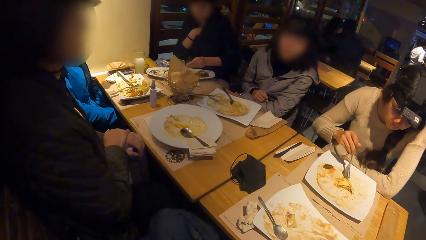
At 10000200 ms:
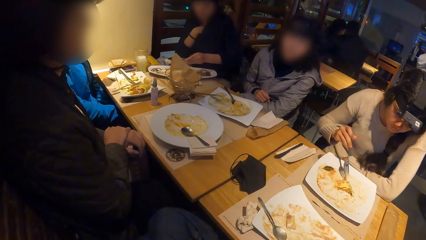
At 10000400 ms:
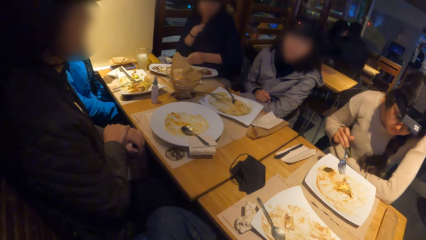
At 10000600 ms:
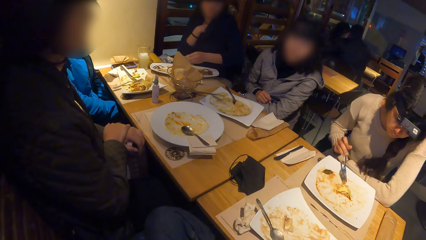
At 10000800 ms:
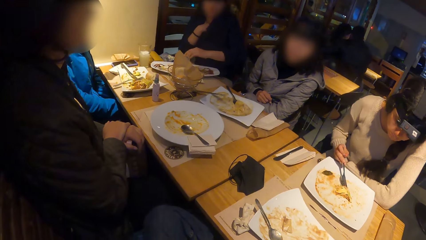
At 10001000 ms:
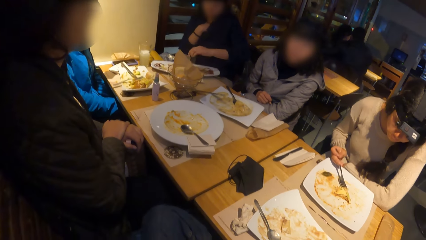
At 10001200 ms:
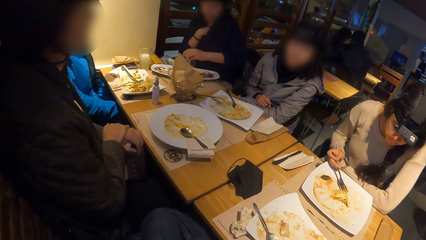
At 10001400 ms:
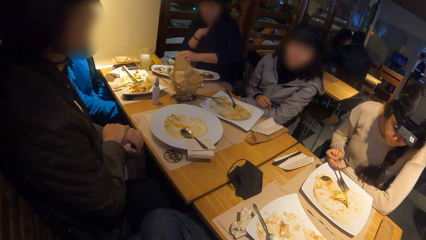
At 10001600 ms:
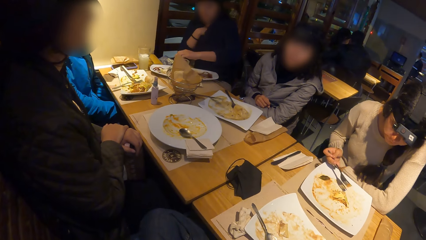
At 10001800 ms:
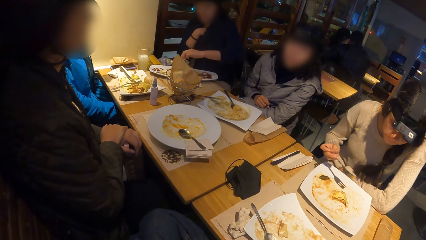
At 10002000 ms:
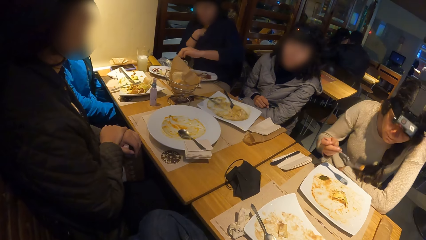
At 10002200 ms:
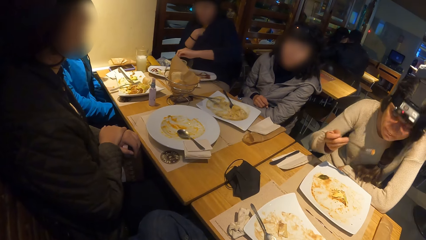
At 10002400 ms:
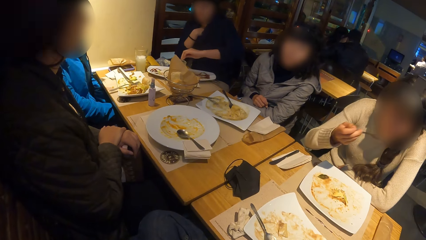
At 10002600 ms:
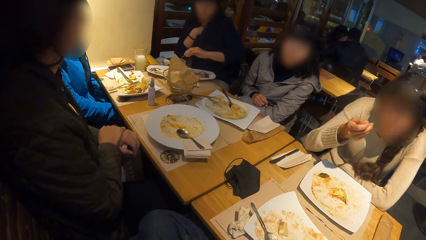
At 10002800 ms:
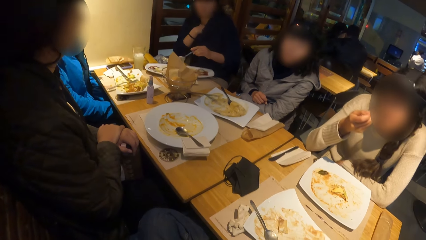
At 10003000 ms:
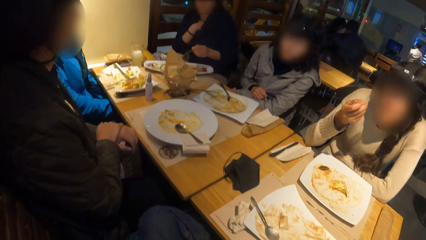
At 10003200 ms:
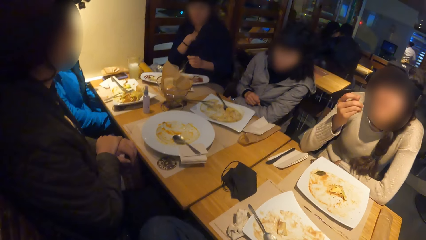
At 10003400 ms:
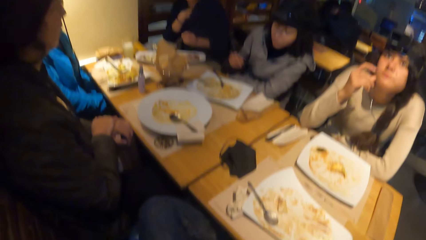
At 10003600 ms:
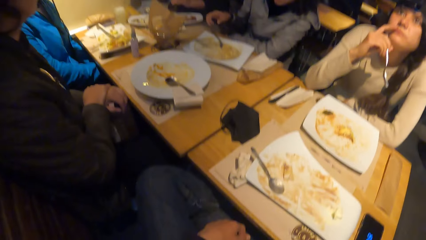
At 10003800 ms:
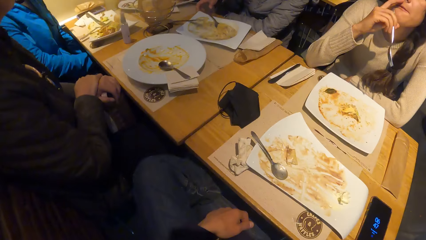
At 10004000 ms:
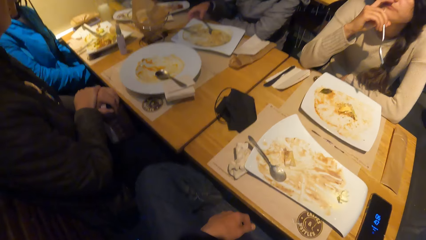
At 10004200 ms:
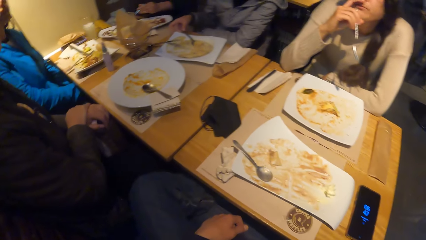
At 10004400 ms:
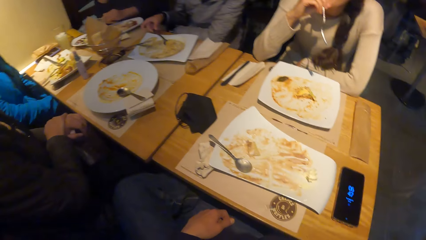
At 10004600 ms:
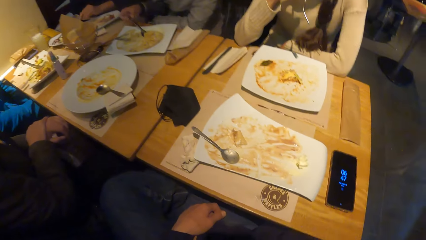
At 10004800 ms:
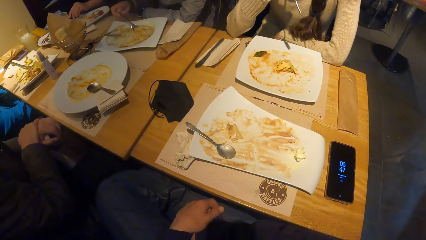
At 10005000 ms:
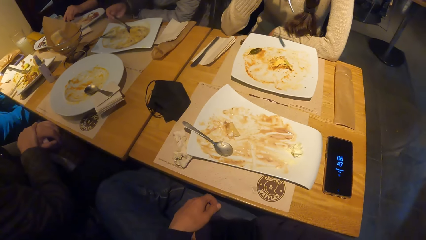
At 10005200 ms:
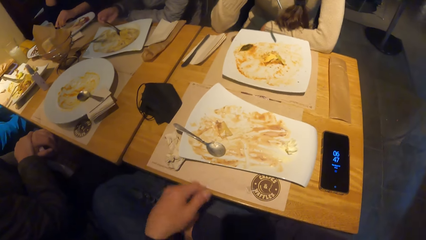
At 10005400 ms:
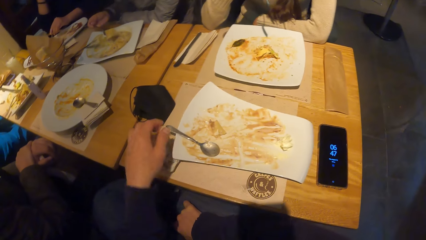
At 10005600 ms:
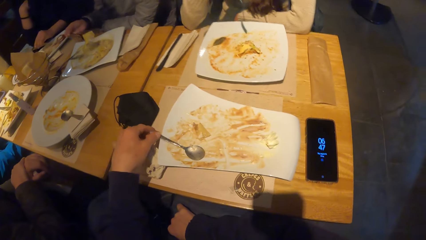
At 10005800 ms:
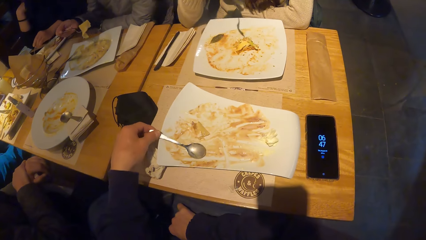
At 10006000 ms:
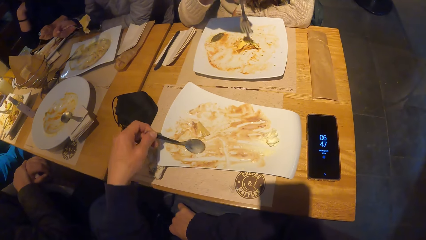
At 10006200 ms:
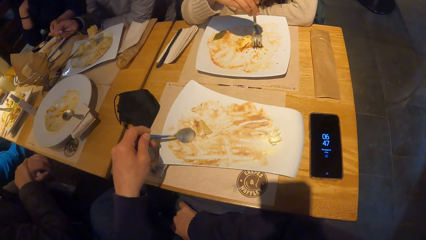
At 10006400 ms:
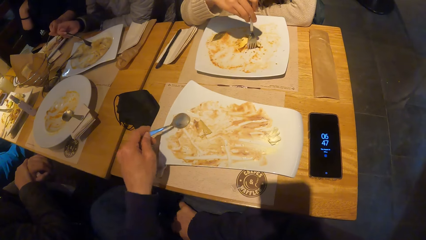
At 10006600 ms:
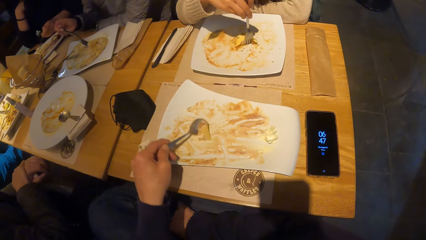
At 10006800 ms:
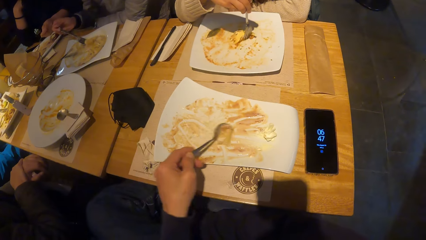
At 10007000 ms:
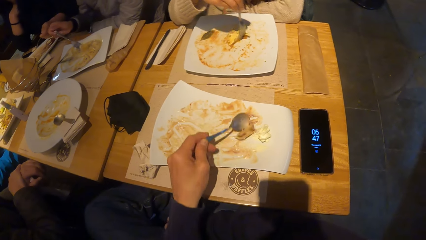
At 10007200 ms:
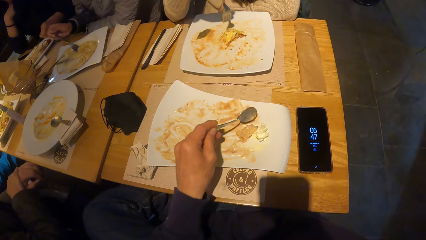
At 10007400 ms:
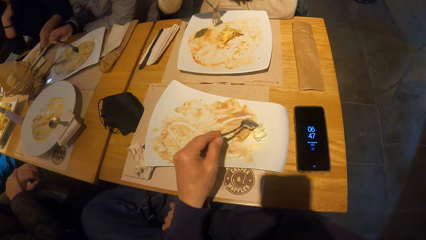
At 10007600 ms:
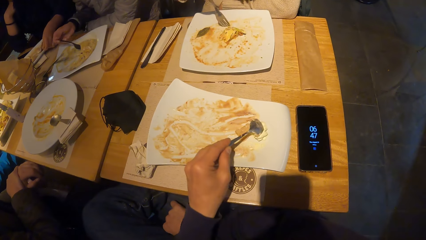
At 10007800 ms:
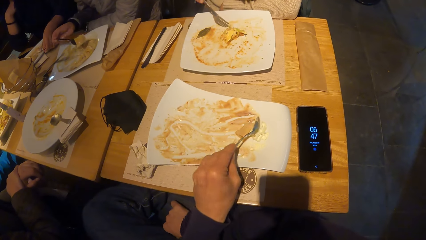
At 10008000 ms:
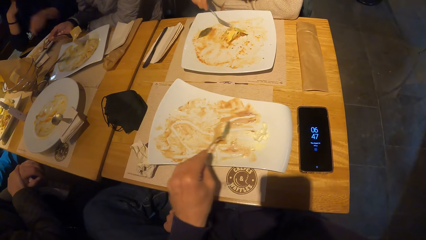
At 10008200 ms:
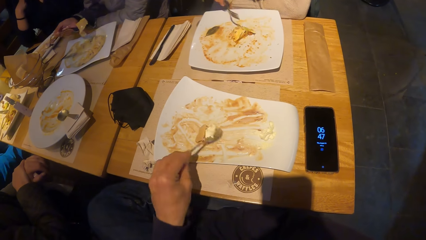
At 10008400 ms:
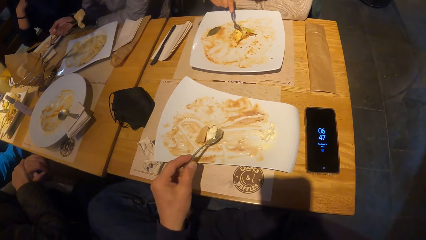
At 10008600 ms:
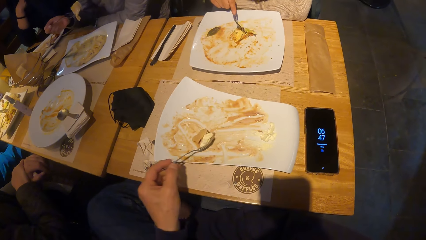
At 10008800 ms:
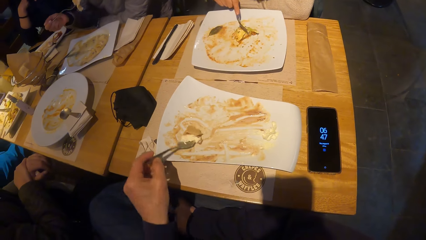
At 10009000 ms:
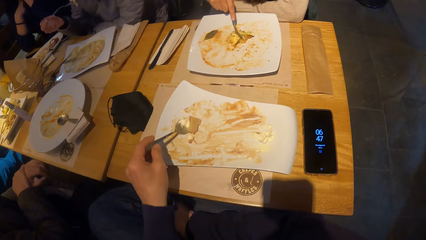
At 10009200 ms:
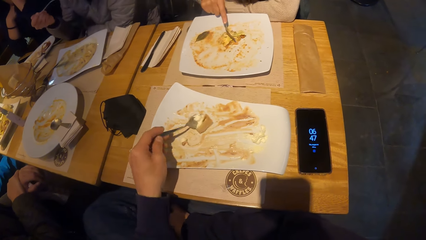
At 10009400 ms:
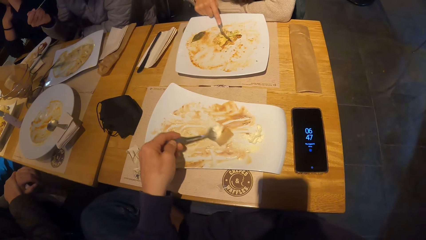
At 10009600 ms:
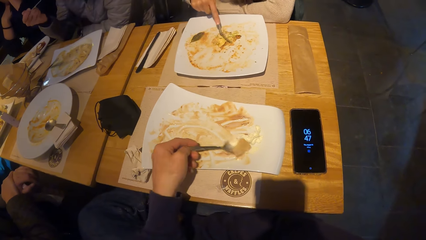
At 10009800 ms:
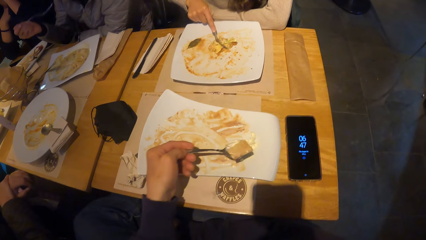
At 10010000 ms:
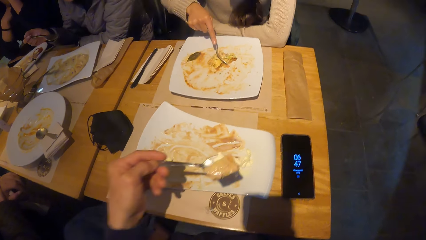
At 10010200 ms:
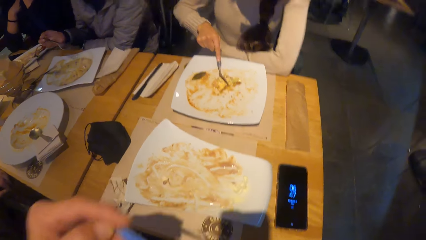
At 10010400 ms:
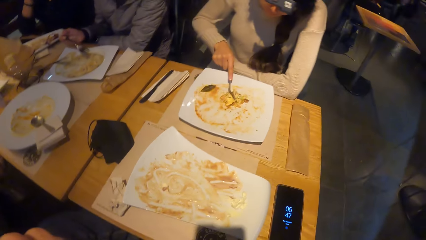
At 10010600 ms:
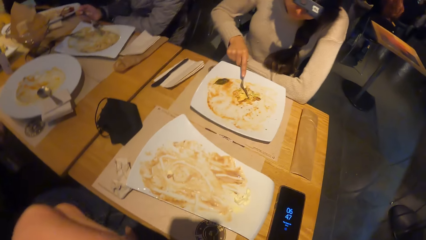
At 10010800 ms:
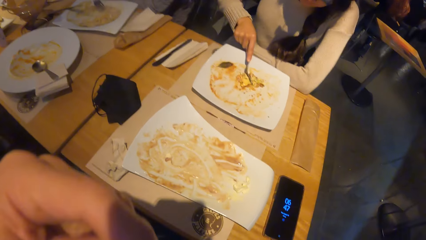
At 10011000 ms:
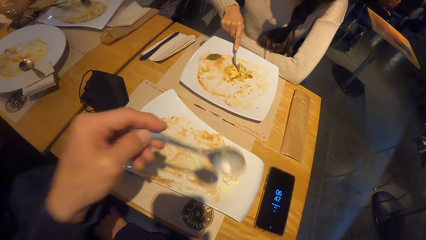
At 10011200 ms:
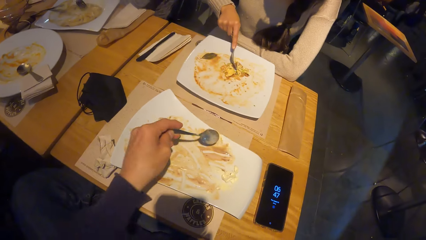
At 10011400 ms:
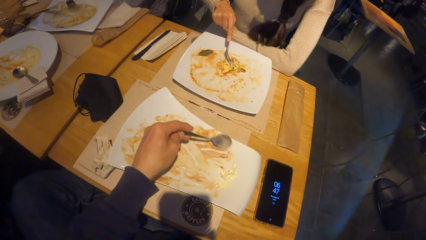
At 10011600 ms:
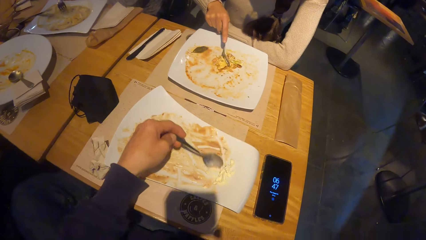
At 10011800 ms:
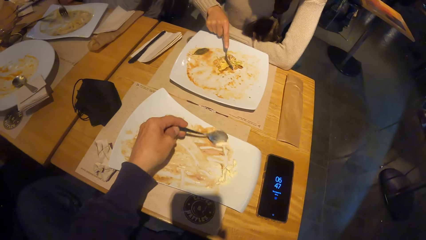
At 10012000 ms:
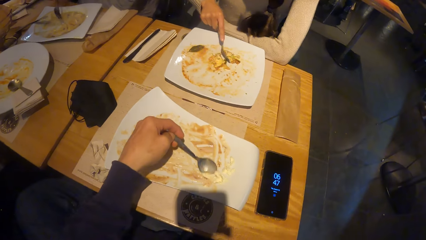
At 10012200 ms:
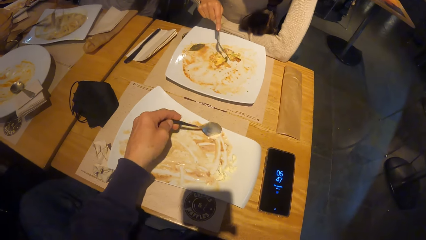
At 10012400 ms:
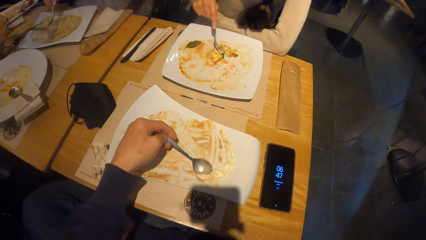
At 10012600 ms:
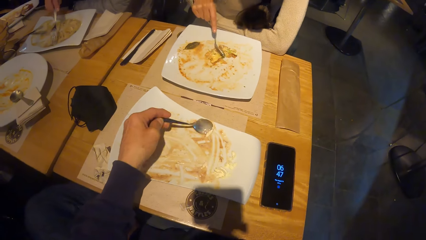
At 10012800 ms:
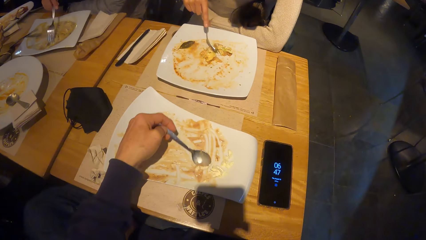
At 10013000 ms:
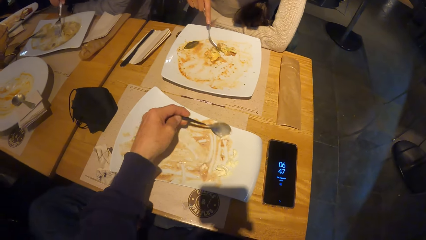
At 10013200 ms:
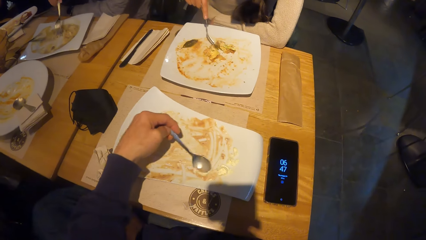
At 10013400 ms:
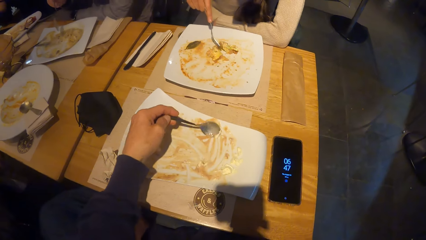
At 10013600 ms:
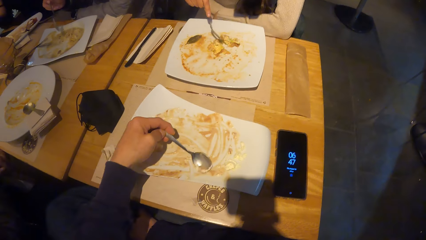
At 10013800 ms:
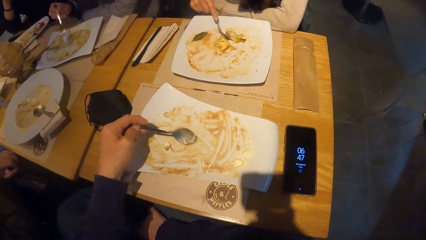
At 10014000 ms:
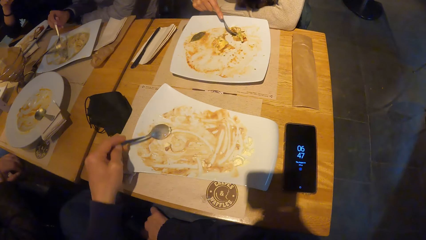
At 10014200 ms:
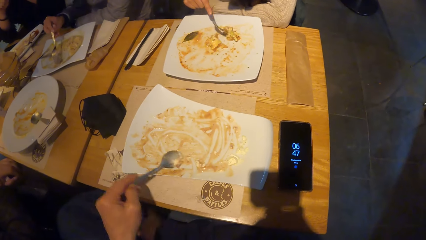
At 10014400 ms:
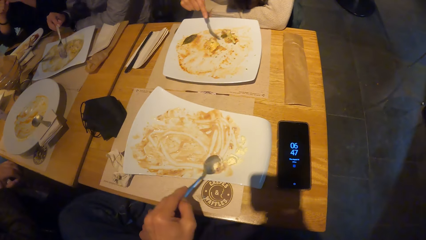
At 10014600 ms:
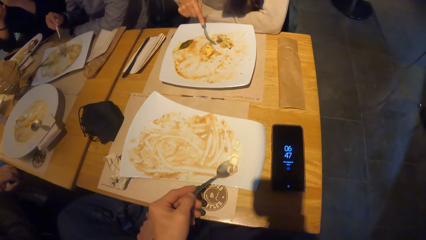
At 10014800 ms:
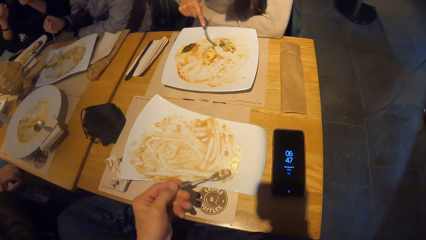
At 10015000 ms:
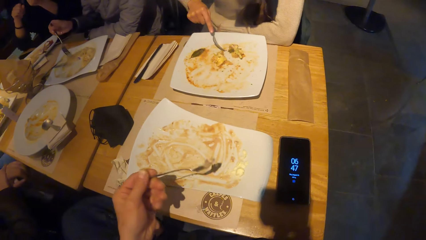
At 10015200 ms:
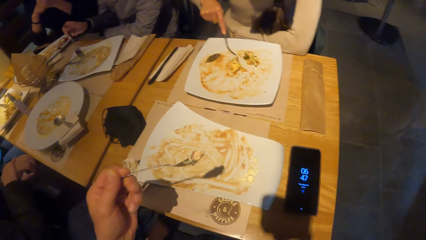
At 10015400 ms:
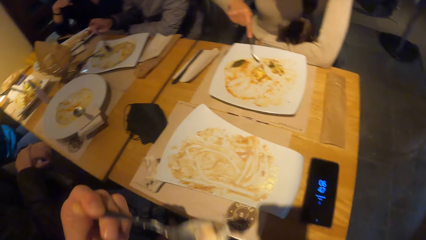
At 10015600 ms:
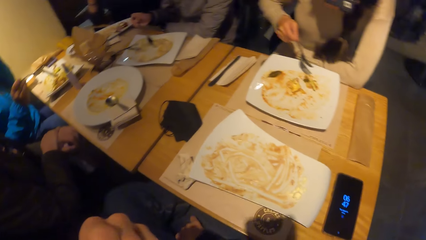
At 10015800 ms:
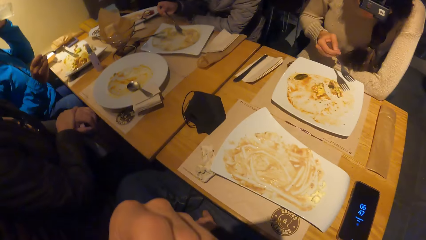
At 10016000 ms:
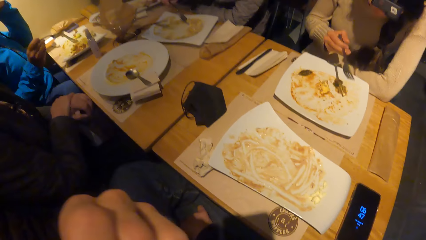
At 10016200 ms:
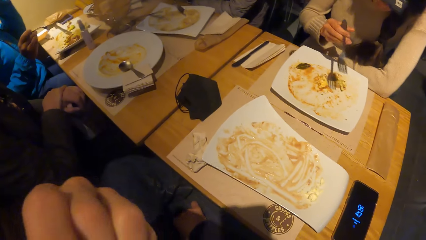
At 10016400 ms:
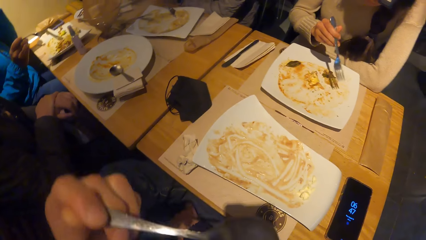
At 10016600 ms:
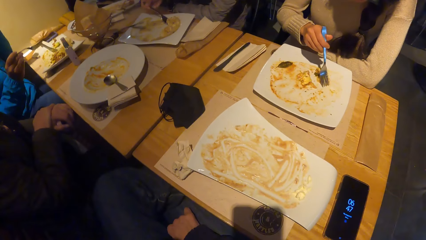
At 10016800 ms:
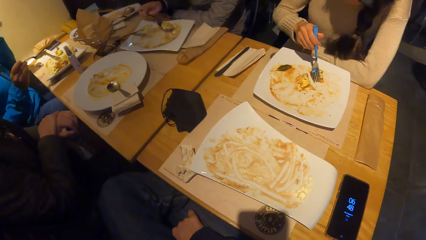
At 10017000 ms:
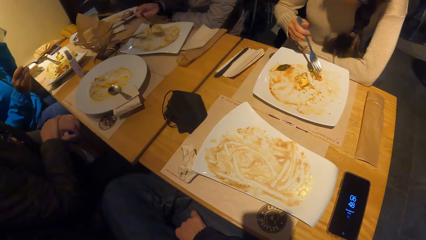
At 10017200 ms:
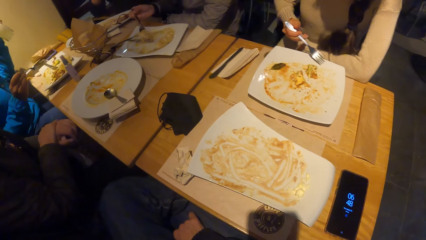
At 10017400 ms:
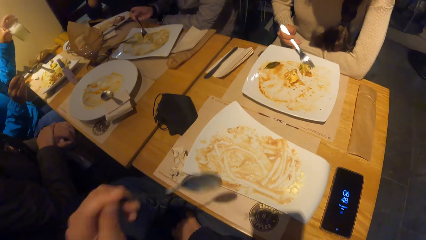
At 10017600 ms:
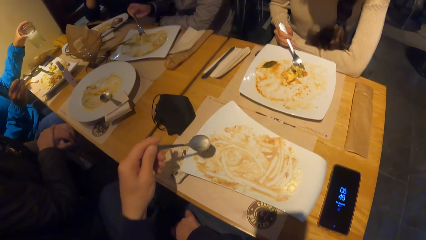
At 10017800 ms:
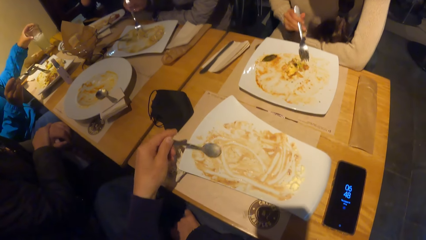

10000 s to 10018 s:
A woman gathers the mac and cheese on the plate with the fork in her right hand. The woman packs the mac and cheese on the plate with the fork in her right hand, puts the mac and cheese in her mouth with the fork in her right hand, and touches her face with her right hand. Another woman picks the fork from the plate on the table with her right hand. The camera wearer picks a spoon from a plate on the table with her left hand. She scoops a meal from the plate with the spoon in her left hand. A third woman eats the meal with the fork in her right hand. The camera wearer eats the meal with the spoon in her left hand. She scoops the meal from the plate with the spoon in her left hand. She eats the meal with the spoon in her left hand.
